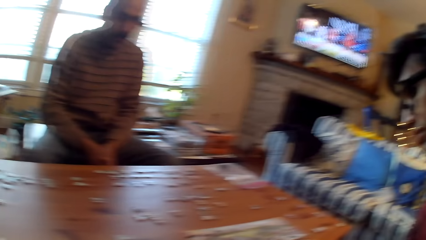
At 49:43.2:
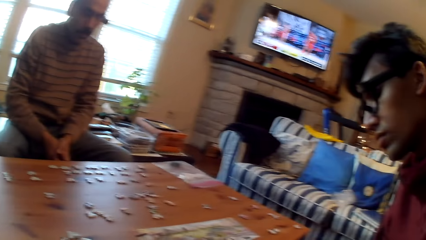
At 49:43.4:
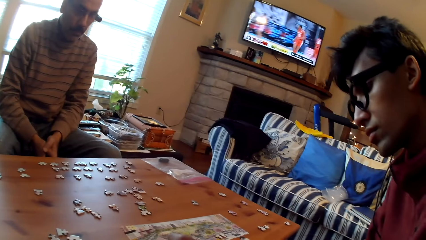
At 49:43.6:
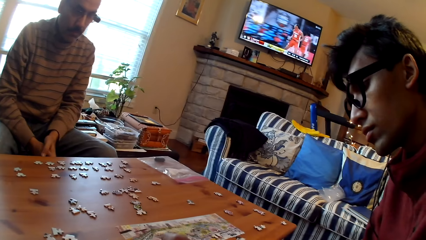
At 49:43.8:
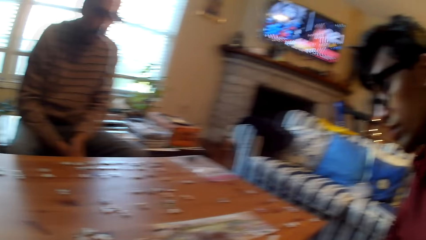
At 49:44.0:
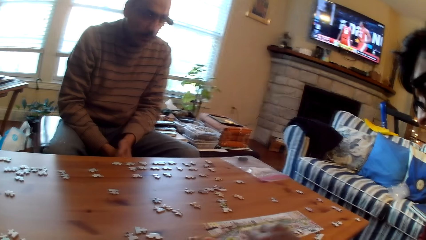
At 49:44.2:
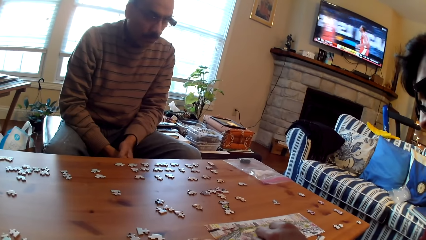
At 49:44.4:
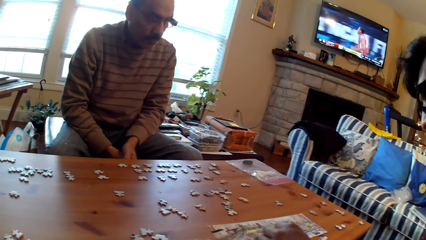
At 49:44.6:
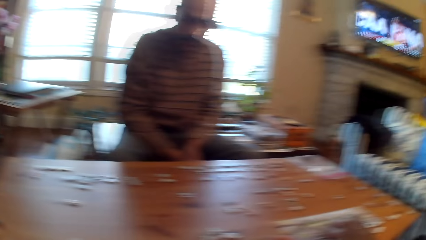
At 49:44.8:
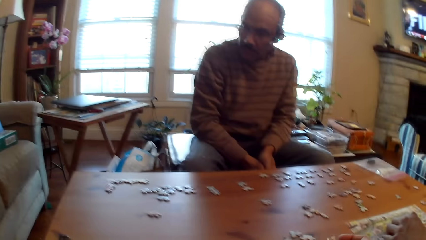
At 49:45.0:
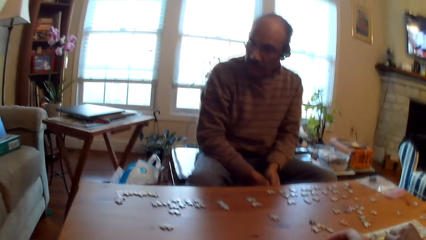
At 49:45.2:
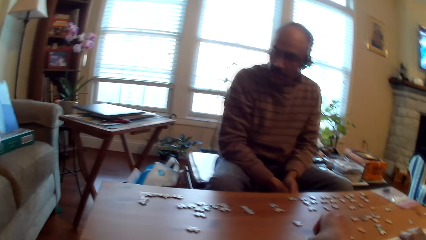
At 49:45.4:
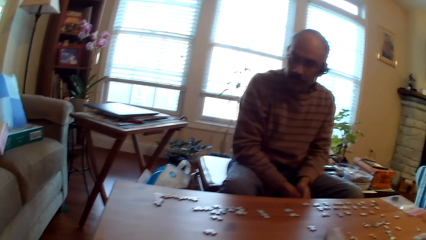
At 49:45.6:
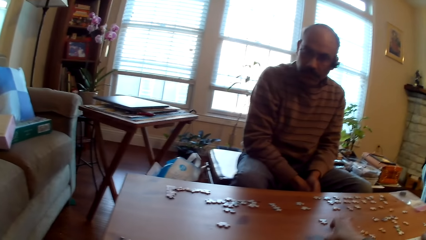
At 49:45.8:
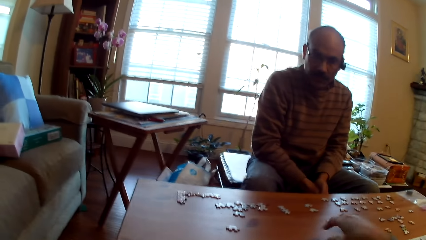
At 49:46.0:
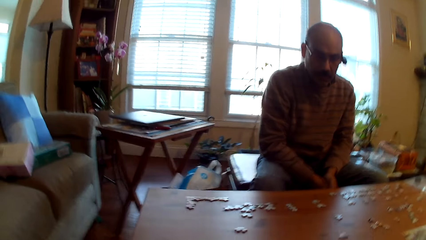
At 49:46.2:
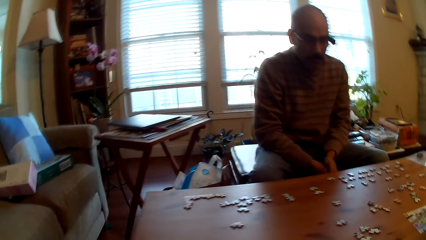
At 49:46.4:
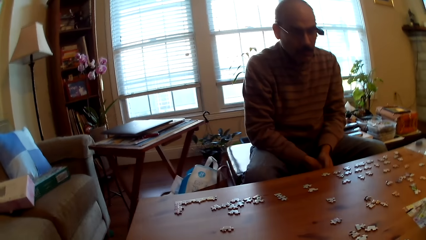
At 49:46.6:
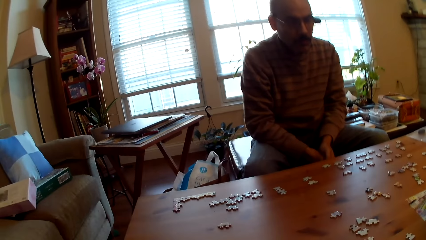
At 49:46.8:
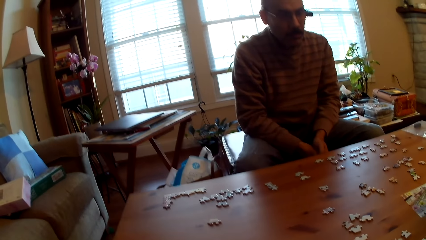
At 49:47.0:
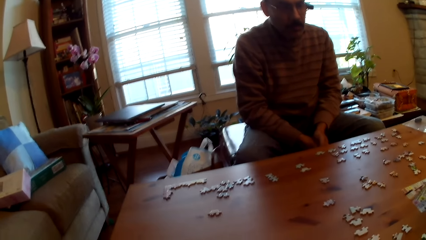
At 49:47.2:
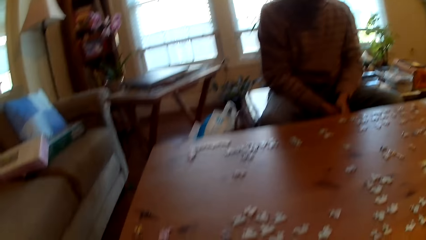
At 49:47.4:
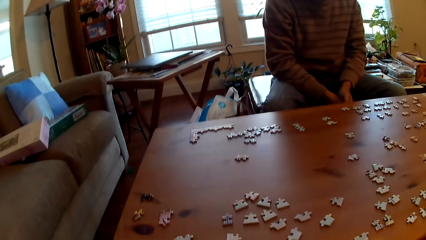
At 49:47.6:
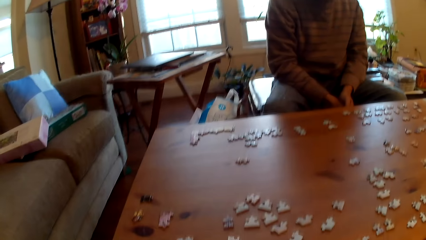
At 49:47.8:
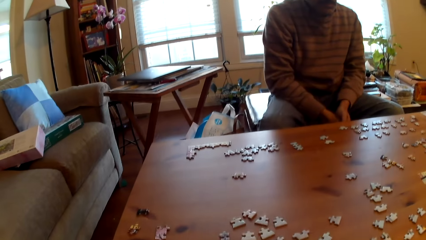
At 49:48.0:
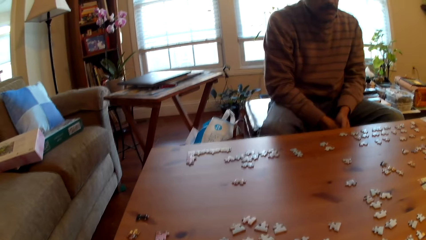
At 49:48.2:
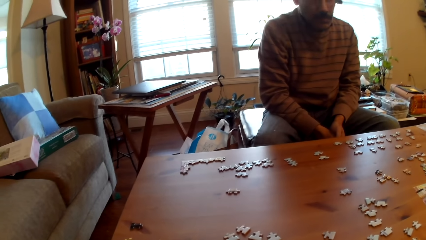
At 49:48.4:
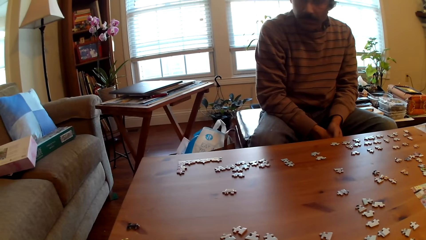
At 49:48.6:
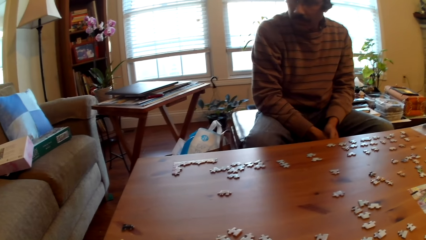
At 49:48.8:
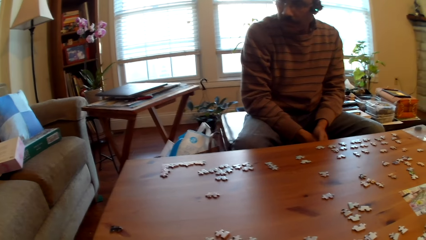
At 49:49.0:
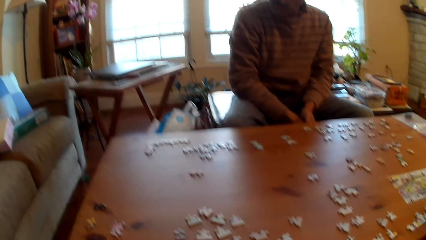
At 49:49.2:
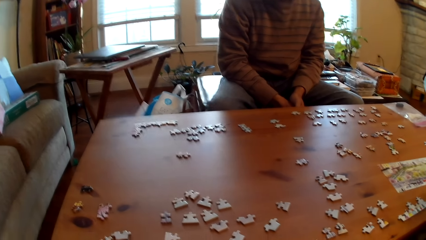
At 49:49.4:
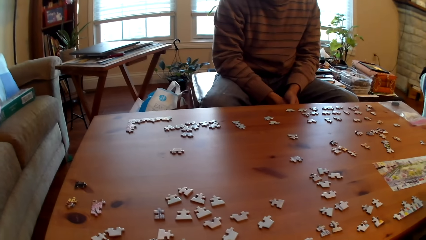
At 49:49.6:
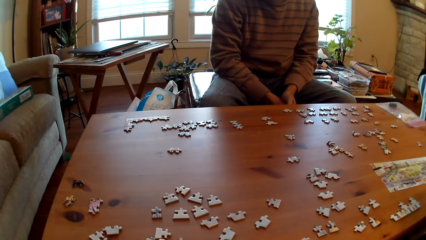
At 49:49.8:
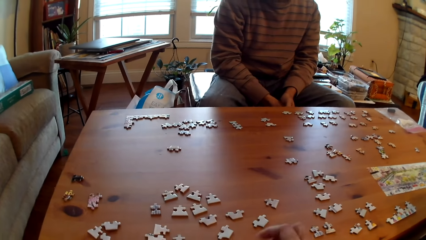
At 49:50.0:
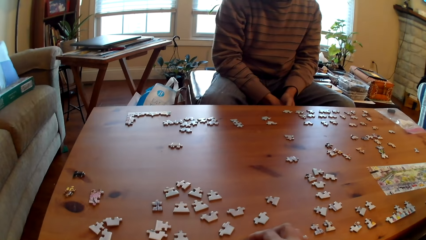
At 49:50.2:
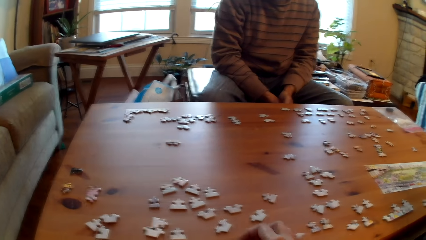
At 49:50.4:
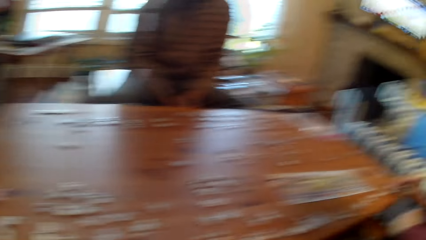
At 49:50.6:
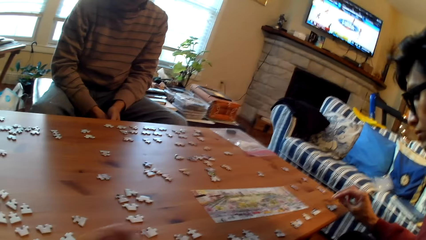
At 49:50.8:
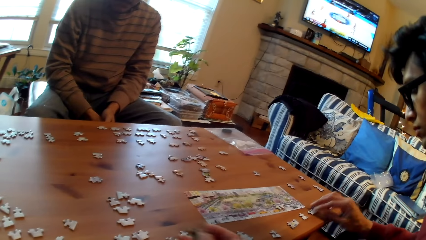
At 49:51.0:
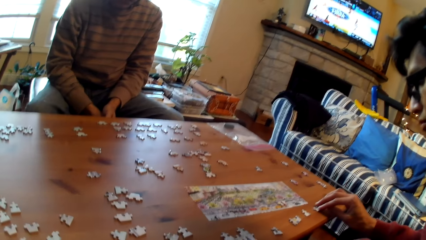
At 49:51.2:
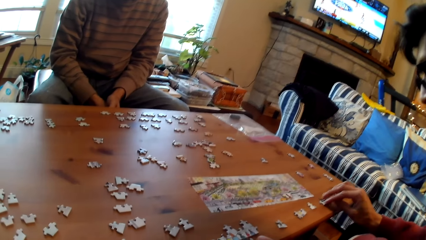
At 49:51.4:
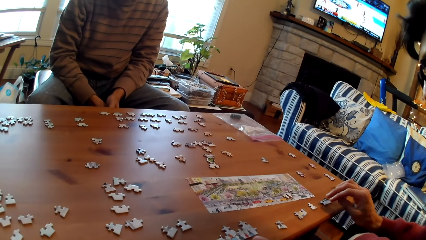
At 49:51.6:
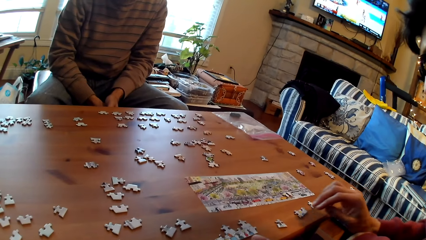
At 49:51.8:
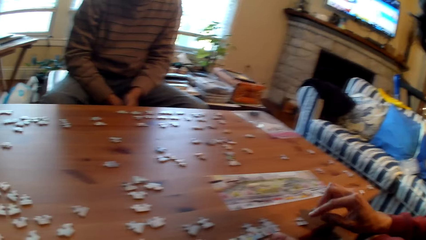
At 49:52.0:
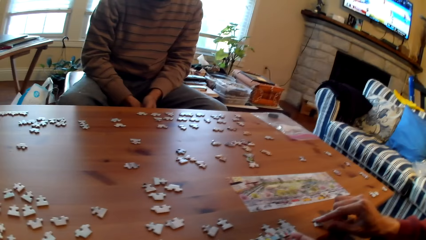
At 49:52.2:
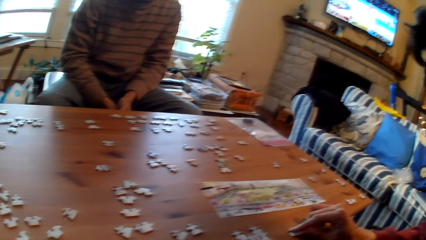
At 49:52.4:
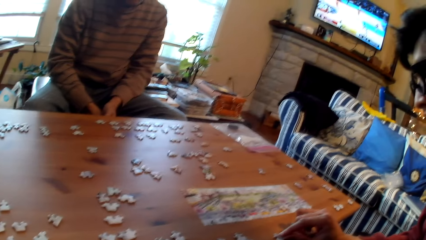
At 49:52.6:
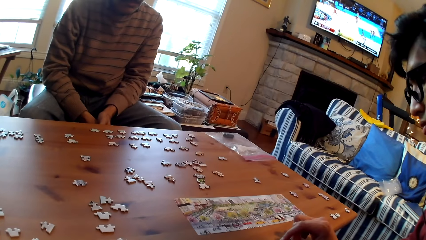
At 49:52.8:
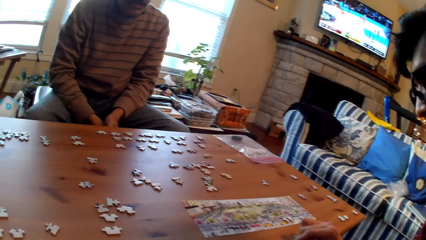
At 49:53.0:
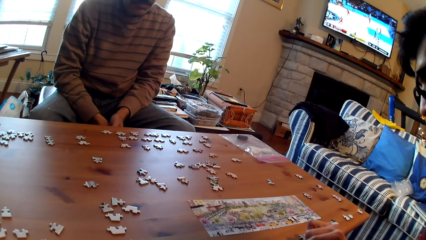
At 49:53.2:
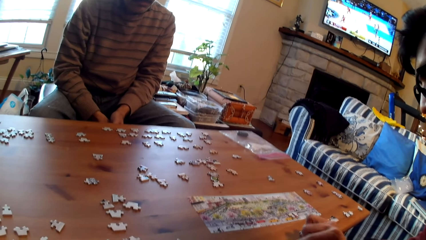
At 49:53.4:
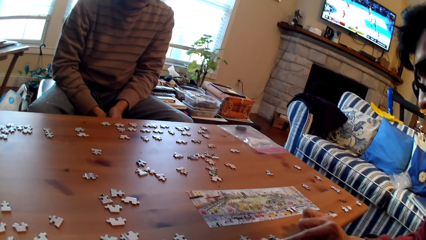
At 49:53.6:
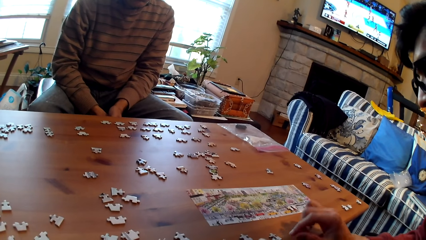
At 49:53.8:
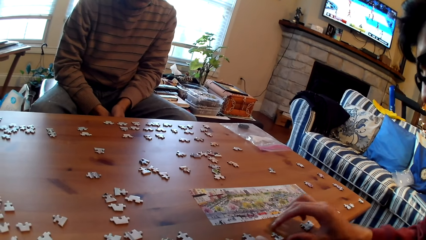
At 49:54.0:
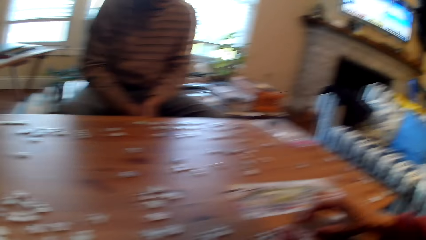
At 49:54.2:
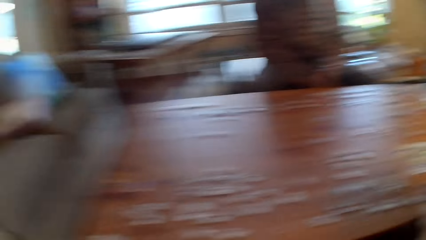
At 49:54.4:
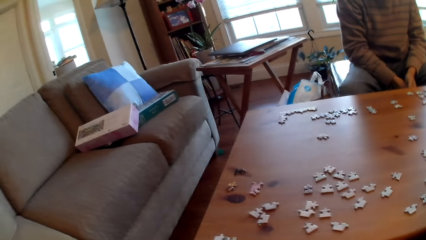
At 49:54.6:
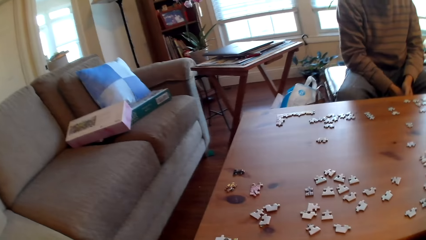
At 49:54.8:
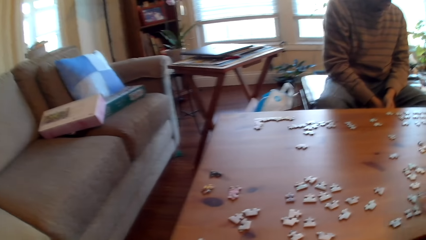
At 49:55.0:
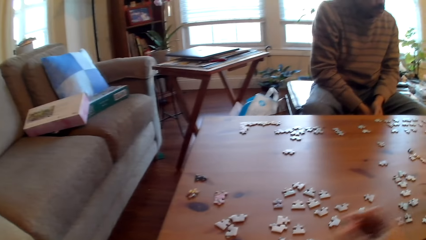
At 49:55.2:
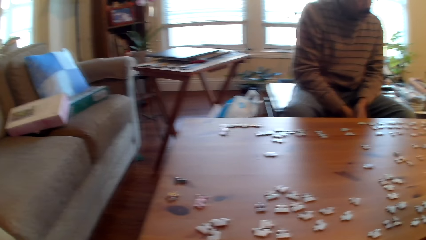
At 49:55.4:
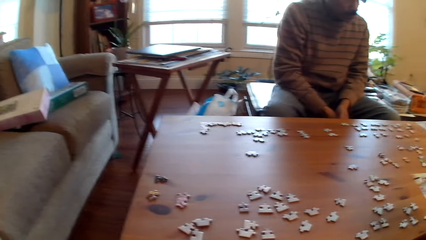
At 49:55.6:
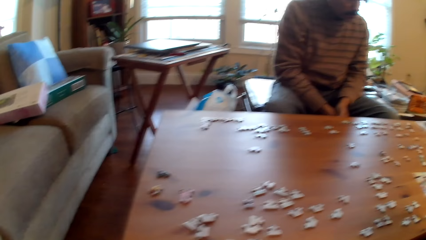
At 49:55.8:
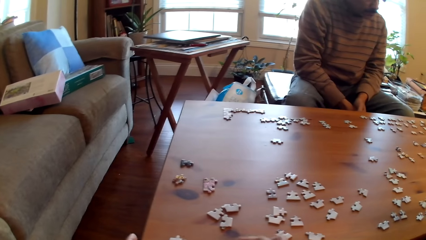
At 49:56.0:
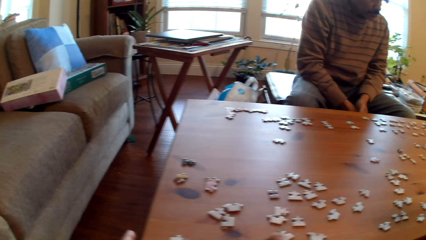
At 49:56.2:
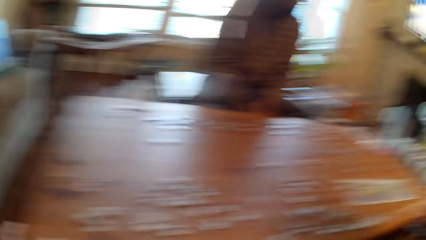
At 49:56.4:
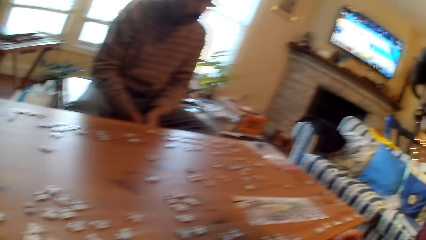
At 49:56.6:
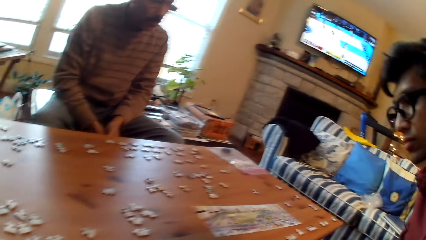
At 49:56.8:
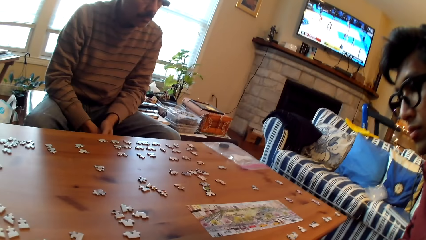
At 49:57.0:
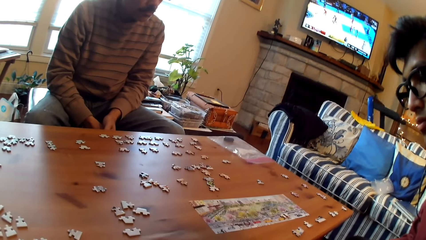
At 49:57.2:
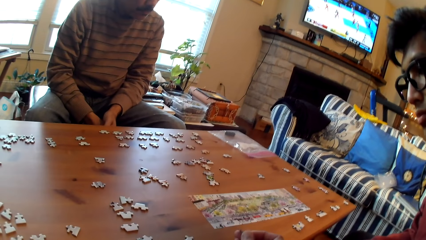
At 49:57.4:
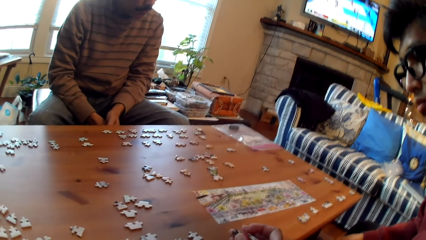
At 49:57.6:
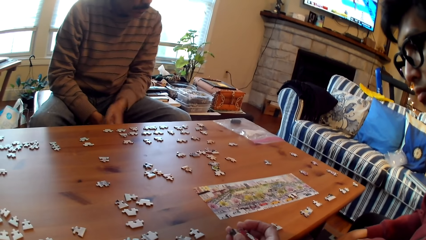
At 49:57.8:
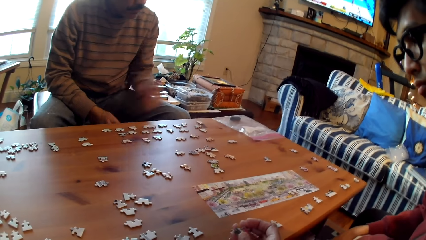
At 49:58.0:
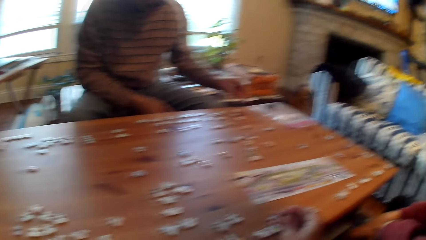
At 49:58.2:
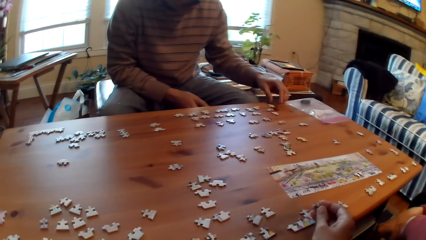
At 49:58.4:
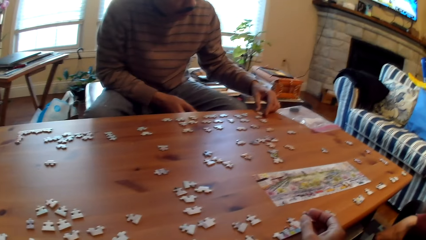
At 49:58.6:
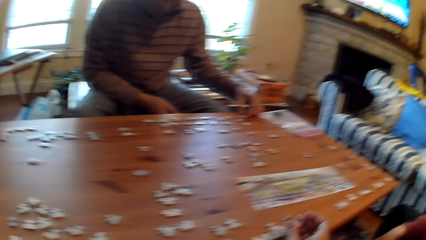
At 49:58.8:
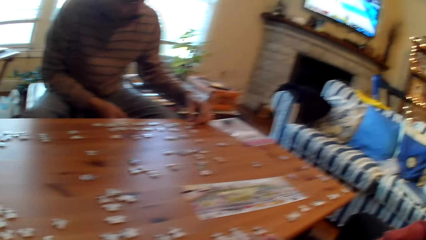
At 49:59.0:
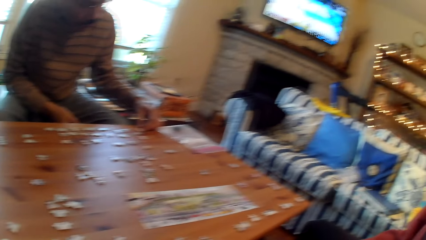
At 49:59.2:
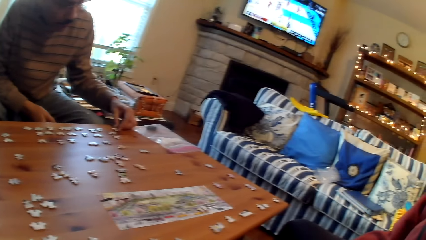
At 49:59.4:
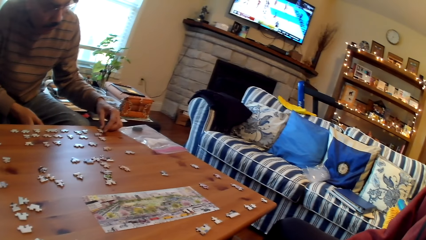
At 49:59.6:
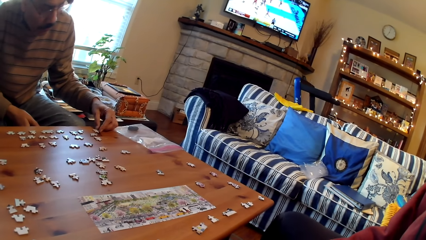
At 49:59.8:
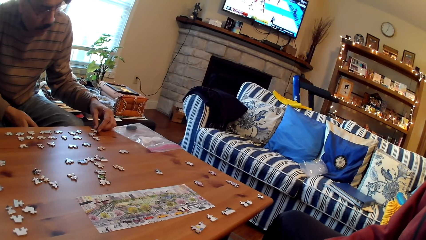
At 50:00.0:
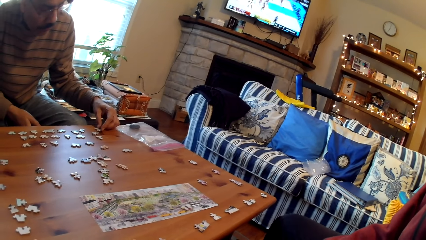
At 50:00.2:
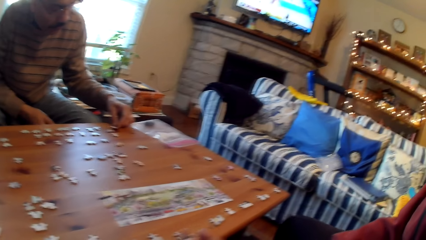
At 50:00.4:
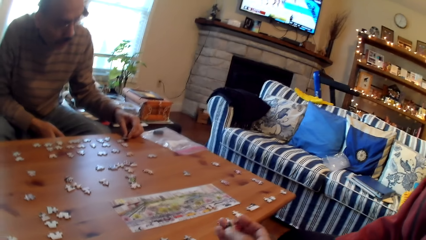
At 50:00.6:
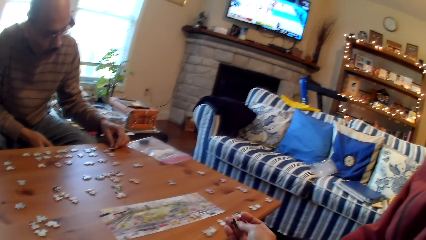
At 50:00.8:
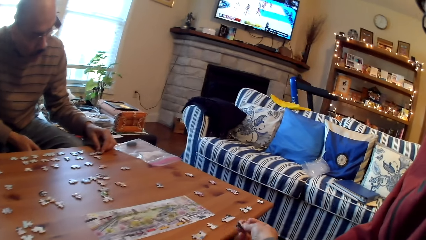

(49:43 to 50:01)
The camera wearer places down a card. A person moves the puzzle pieces on the table. The person holds a card on the table. The camera wearer looks around the table. He stares at the puzzle pieces on the table. He holds a card in his hand.
